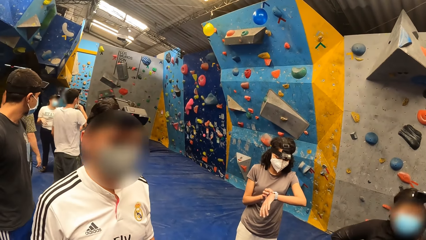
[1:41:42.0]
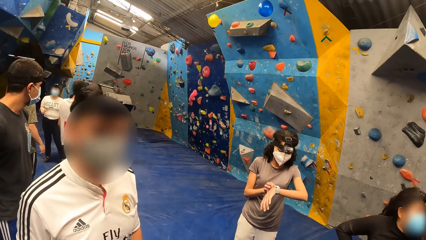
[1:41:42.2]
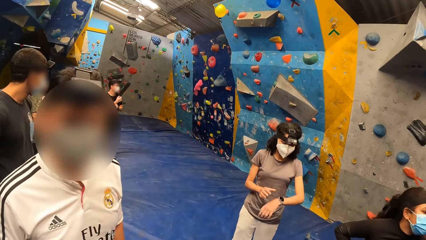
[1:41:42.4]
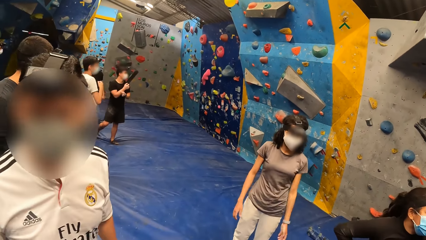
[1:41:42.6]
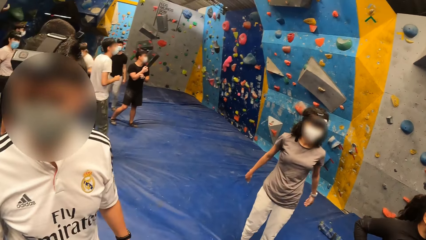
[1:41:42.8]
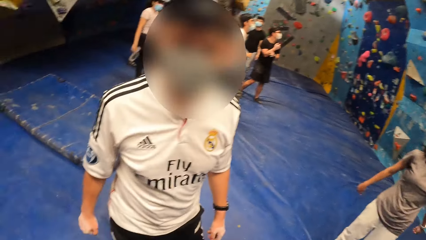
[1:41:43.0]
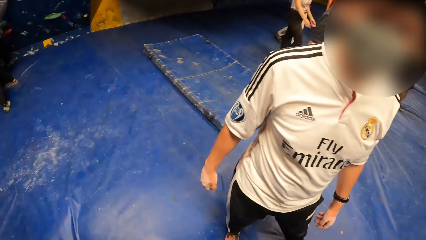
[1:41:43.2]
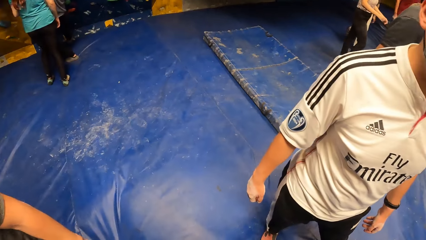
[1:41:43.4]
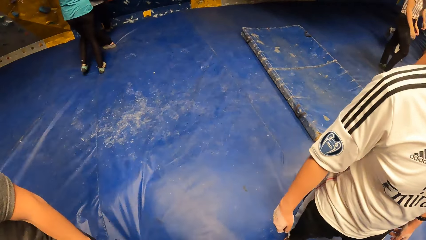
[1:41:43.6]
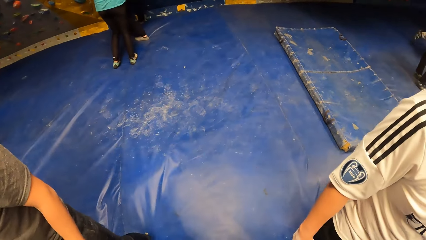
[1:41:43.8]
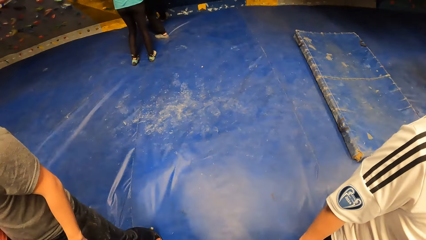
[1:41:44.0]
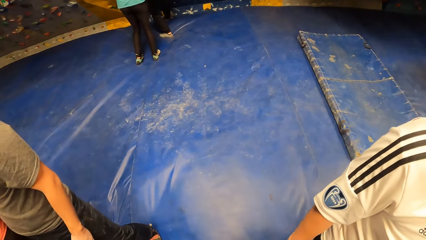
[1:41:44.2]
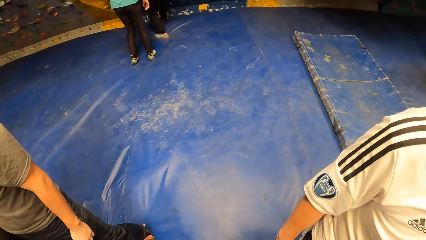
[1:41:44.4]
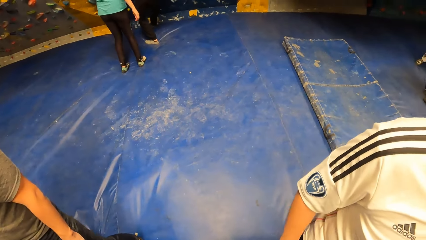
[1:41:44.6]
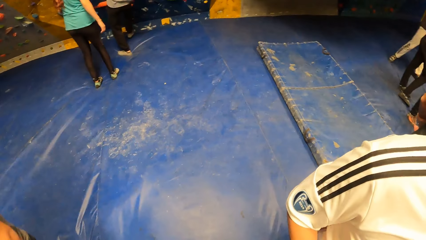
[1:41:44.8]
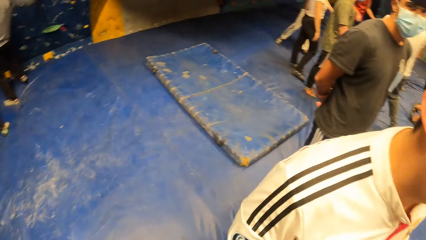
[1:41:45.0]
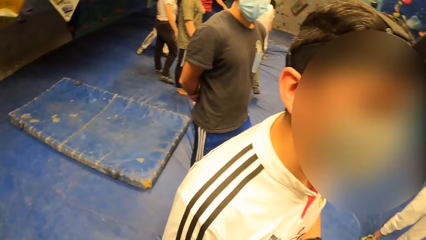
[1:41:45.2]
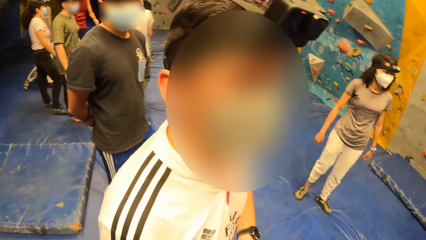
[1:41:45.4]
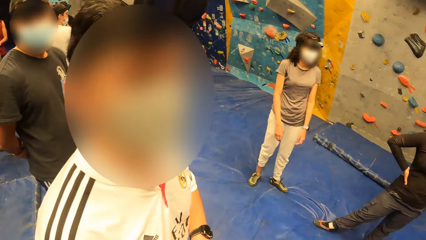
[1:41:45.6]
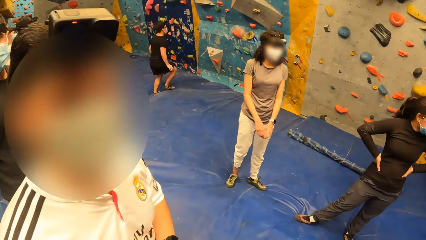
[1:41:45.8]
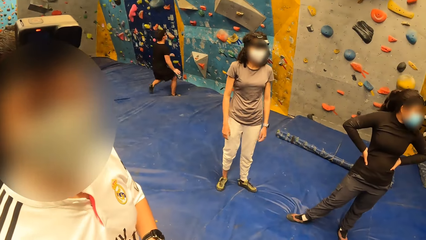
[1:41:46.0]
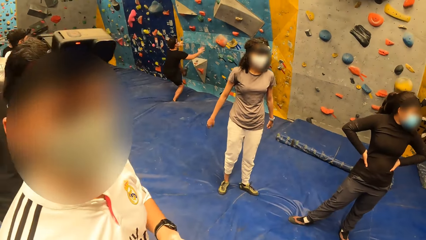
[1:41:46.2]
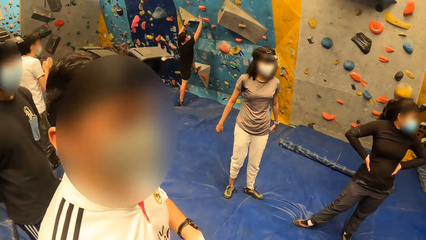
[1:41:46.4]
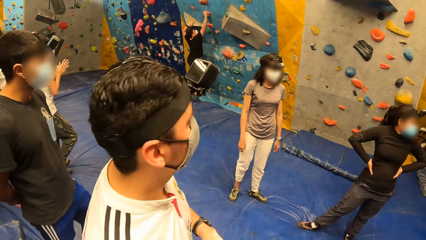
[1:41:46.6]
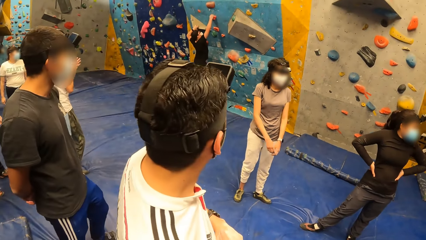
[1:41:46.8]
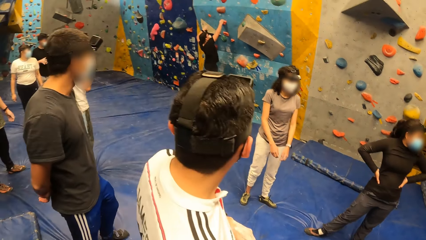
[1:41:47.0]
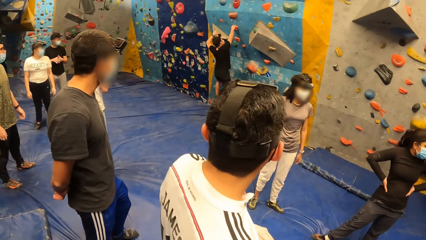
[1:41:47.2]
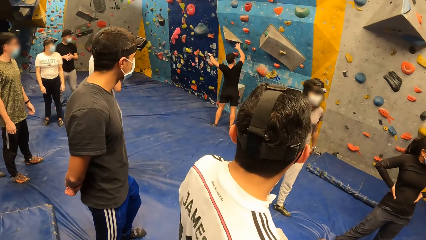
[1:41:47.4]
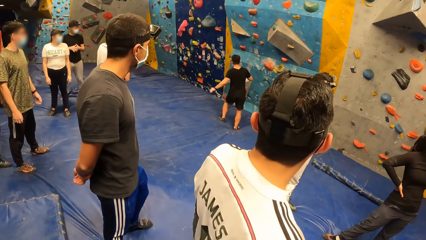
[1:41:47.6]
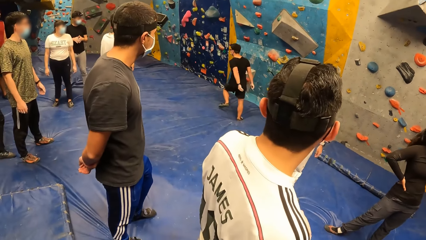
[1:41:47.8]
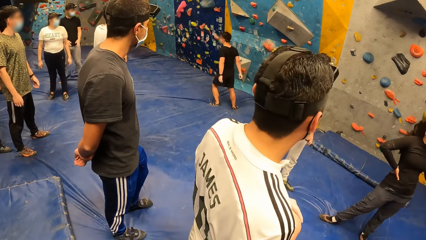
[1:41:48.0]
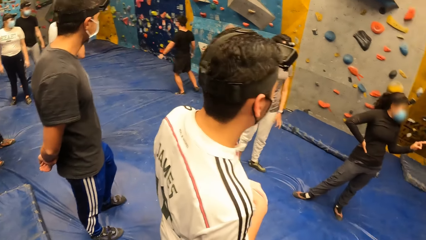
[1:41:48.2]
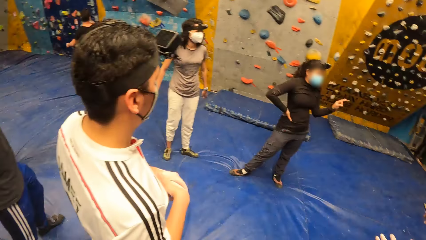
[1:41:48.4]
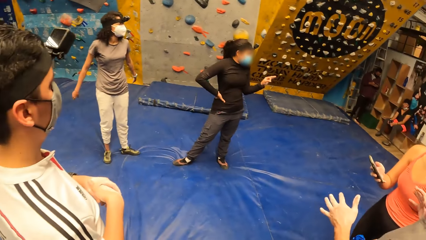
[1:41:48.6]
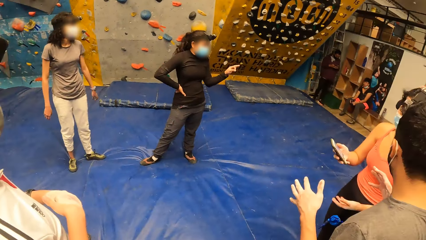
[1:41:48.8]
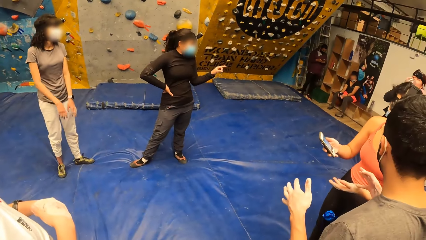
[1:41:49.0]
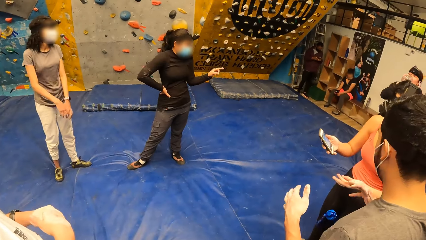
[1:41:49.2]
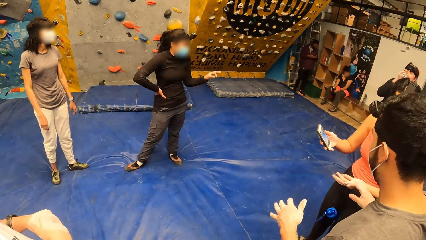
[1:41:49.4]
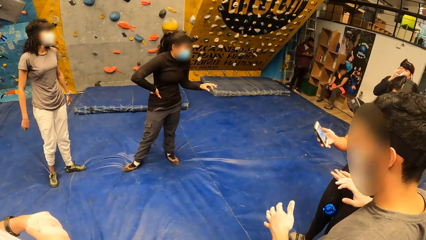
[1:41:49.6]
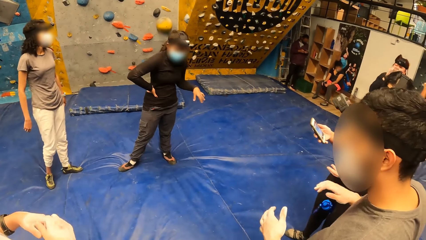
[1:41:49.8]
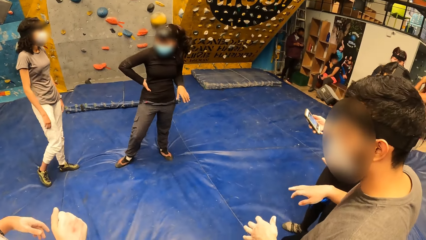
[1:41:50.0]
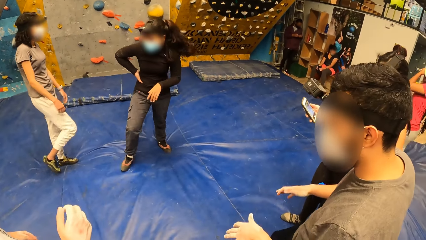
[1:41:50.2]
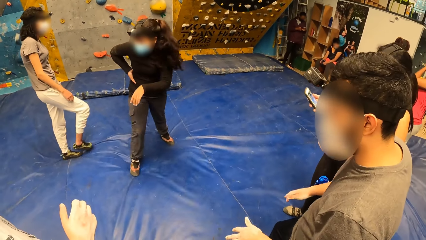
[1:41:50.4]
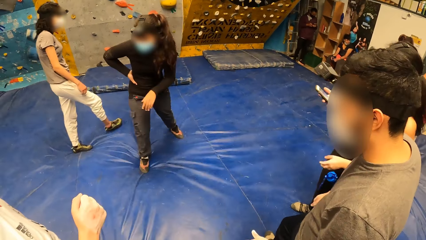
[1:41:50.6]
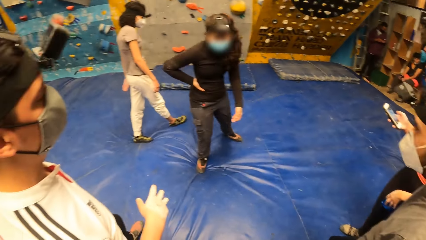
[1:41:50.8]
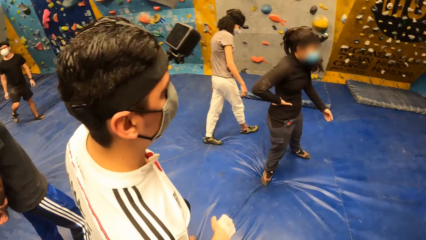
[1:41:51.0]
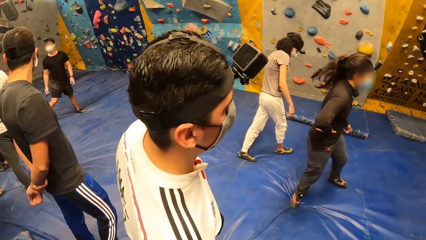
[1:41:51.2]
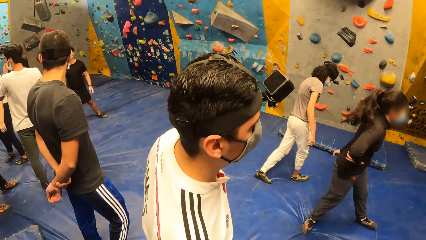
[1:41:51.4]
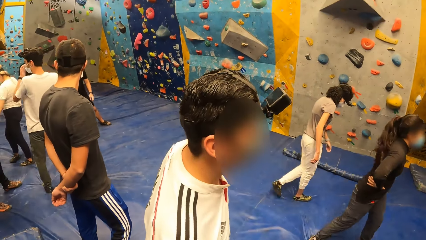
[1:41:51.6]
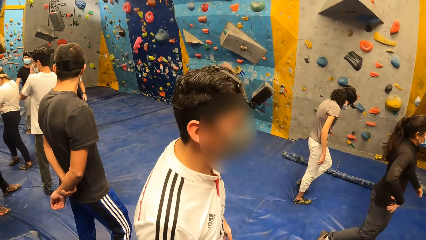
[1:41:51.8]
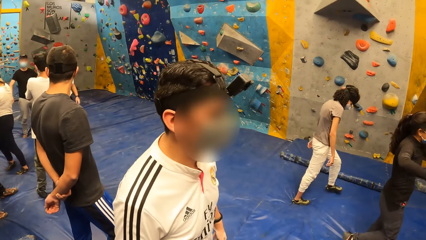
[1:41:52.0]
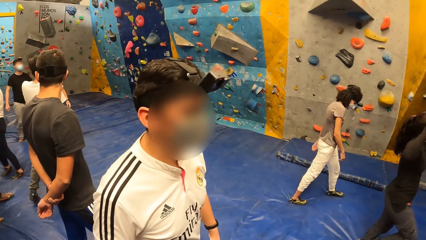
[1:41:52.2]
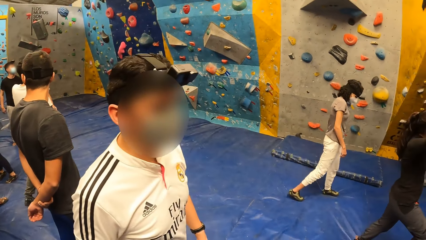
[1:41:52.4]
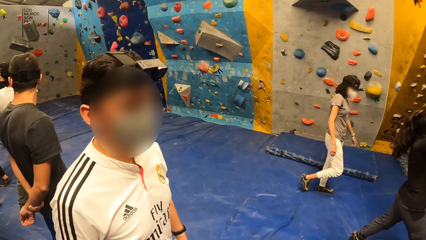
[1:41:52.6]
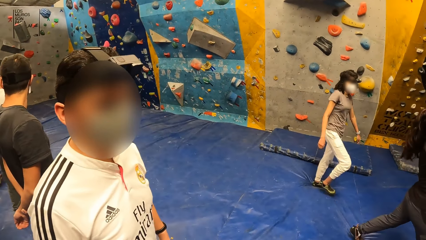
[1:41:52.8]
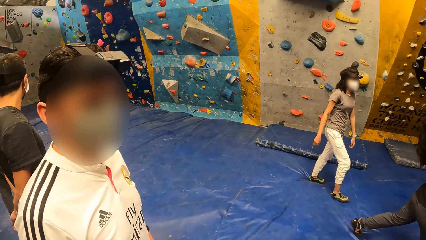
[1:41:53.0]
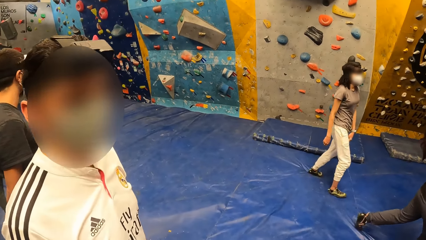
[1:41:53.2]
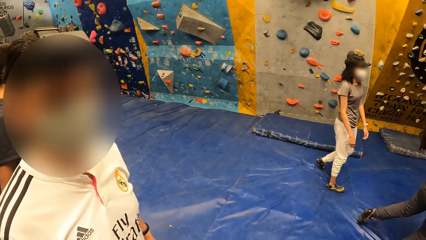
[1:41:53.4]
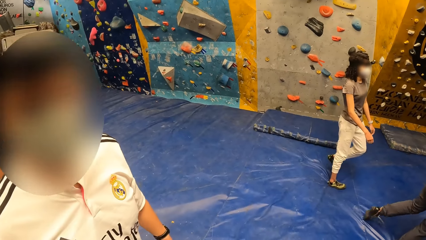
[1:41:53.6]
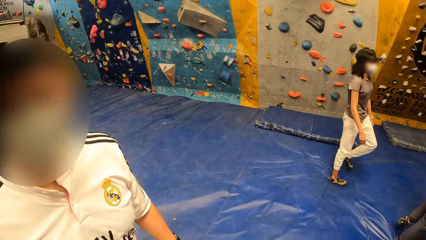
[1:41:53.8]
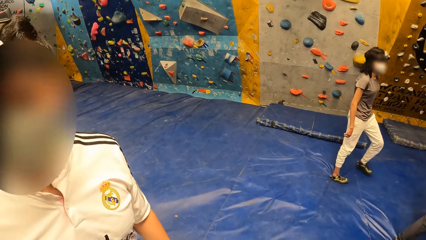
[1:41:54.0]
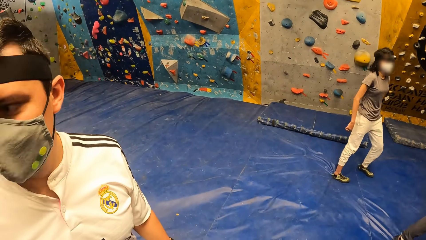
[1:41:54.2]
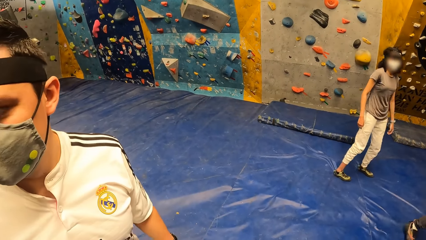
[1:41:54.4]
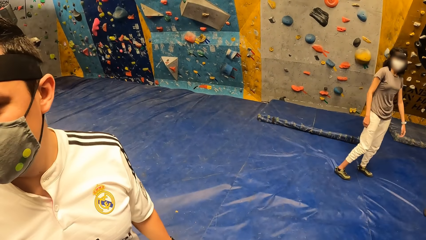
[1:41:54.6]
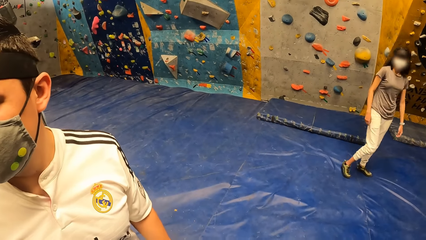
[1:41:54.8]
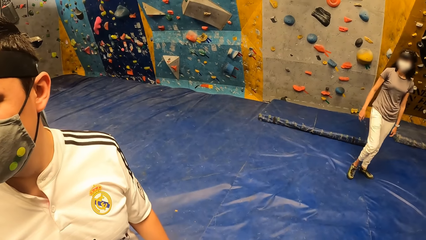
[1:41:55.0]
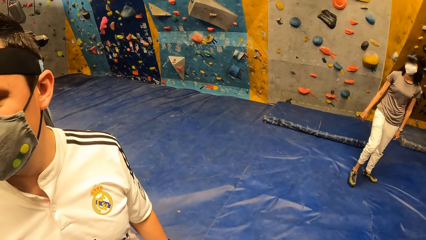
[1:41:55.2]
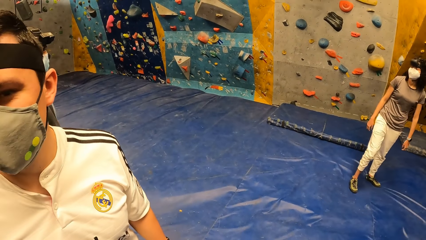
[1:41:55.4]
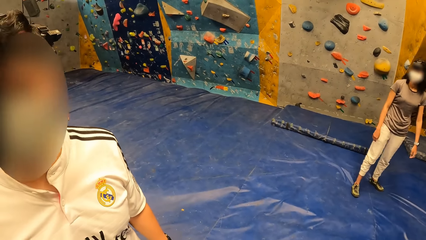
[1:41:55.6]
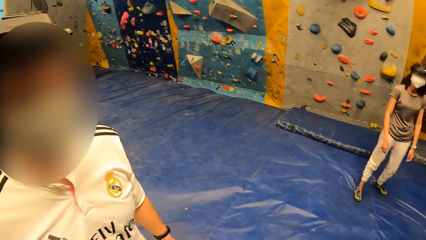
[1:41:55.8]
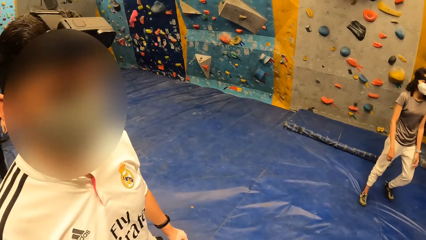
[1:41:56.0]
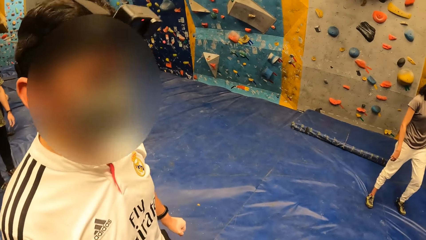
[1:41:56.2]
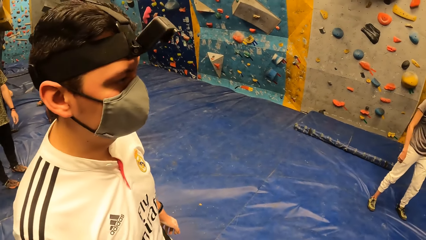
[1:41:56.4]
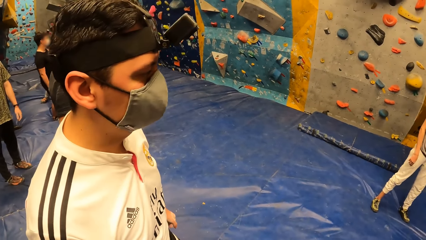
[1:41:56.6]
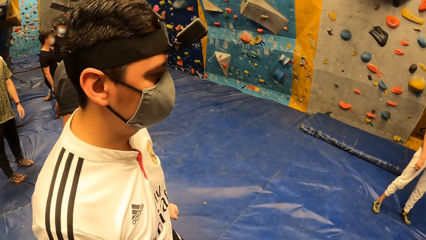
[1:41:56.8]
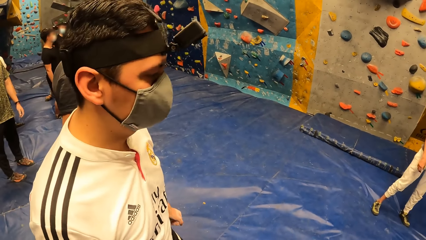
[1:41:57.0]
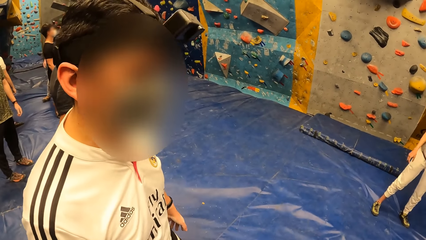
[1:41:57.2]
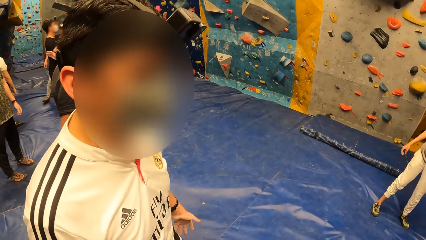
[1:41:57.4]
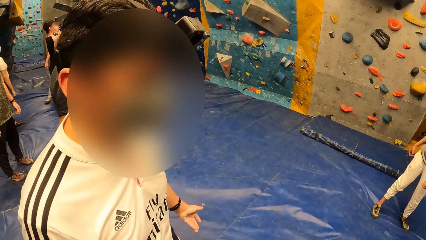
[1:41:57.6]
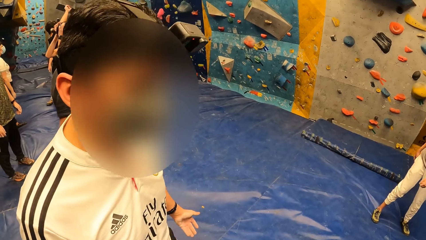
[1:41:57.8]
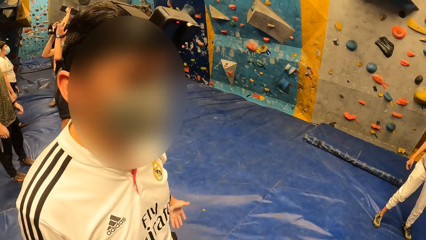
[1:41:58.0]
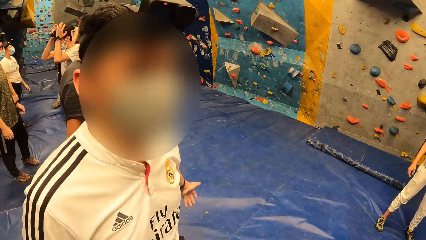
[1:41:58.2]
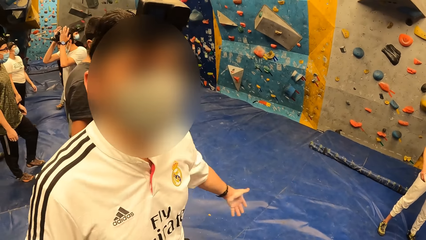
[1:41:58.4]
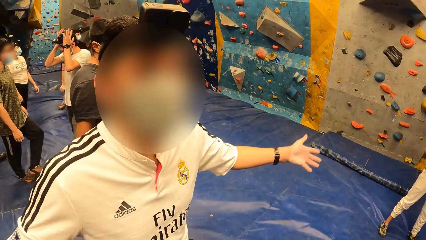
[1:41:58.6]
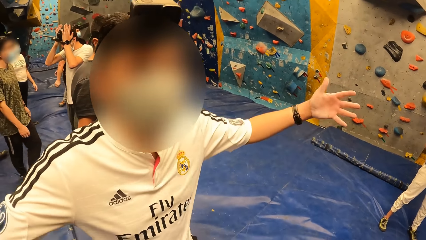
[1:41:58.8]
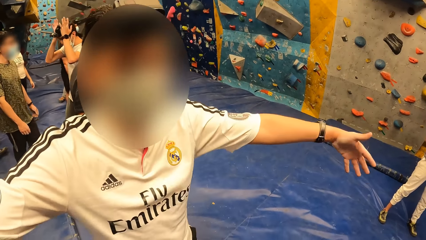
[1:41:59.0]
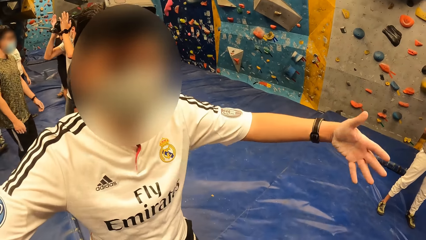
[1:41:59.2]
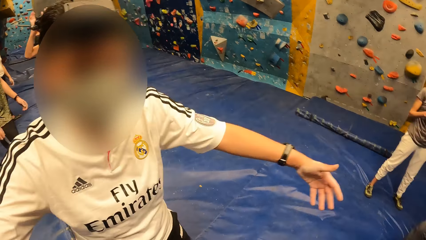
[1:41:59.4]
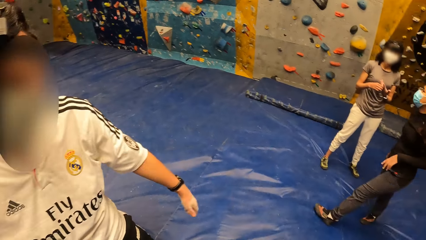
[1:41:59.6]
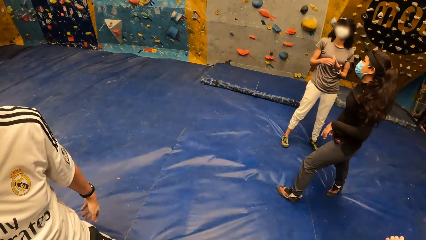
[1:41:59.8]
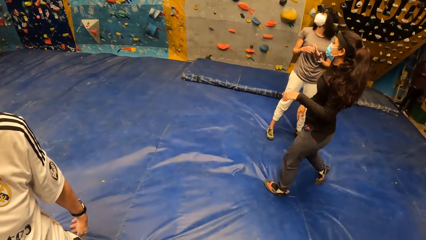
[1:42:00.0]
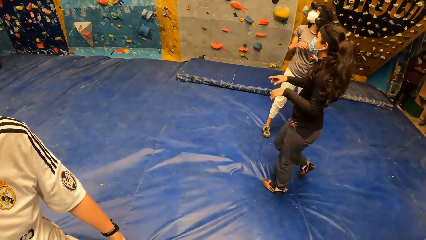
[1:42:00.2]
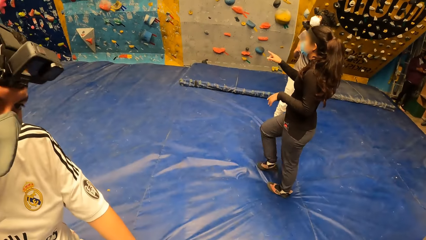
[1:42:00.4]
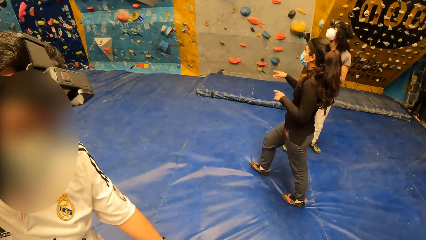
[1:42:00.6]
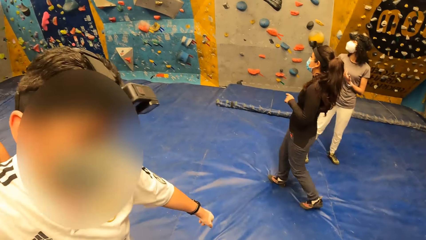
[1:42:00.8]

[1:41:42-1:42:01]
The camera wearer converses with a man. They look around the room. Another man climbs the rock wall with both hands and falls from the rock wall. The camera wearer converses with the first man. They converse with the first man.
